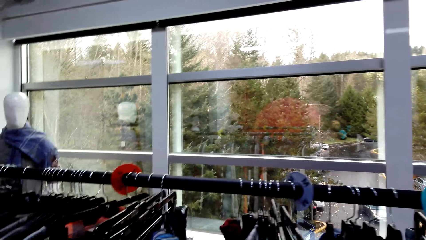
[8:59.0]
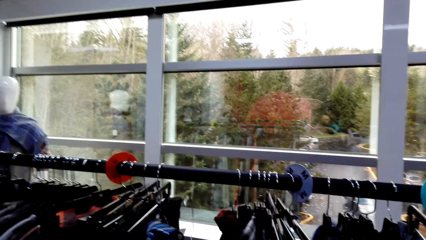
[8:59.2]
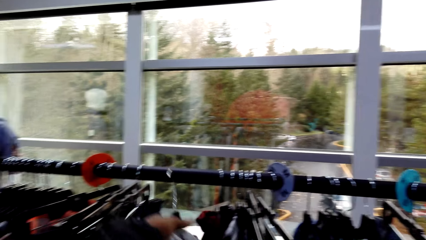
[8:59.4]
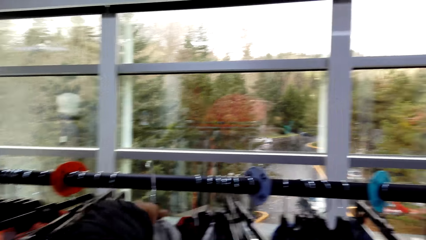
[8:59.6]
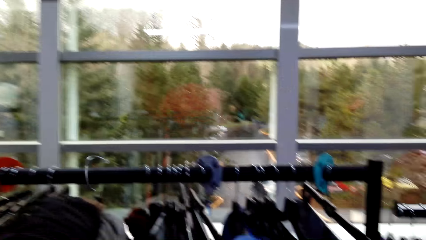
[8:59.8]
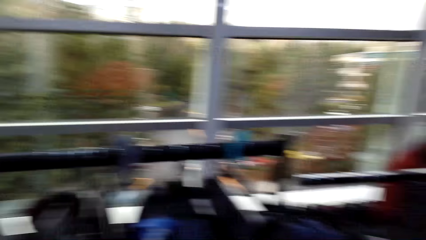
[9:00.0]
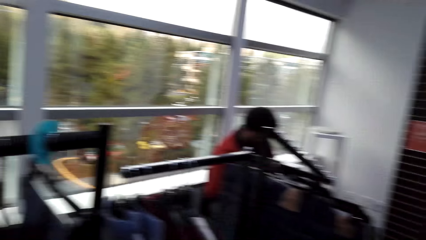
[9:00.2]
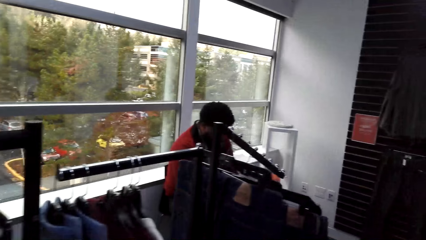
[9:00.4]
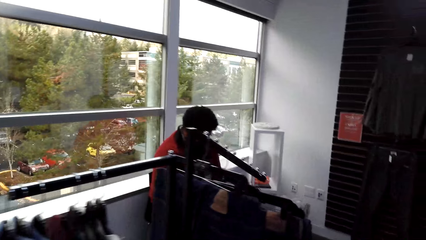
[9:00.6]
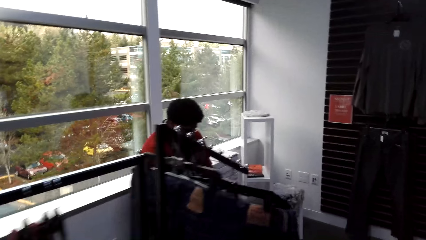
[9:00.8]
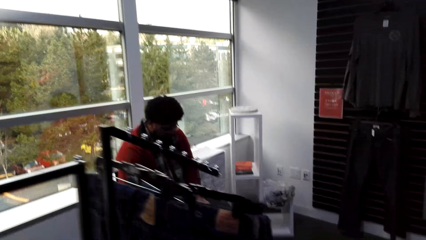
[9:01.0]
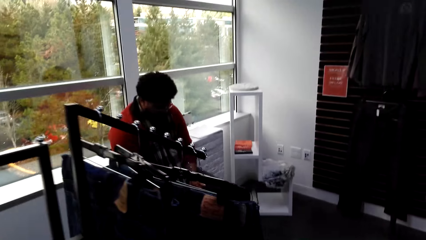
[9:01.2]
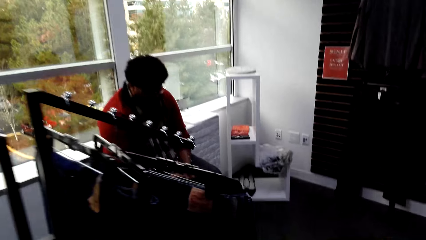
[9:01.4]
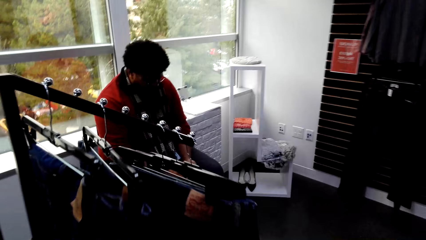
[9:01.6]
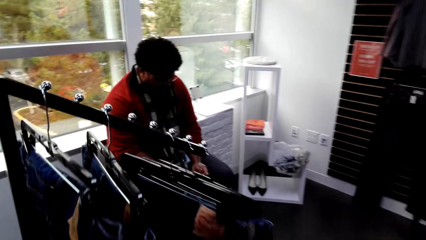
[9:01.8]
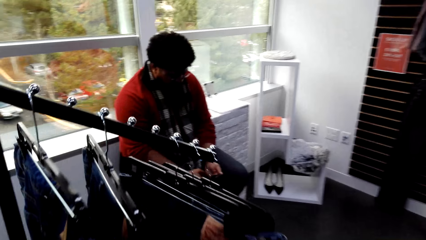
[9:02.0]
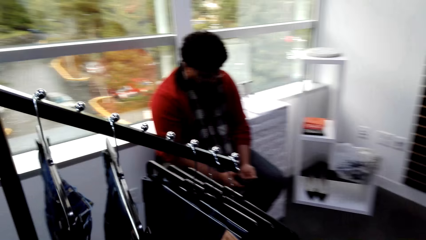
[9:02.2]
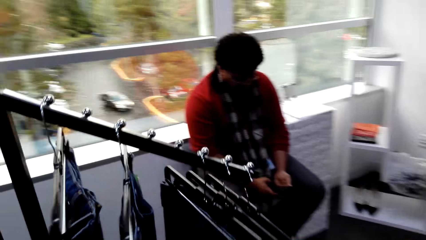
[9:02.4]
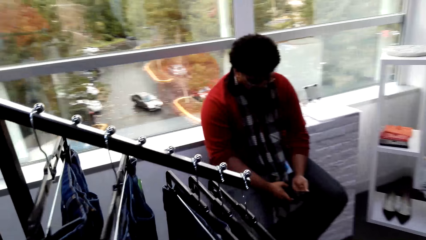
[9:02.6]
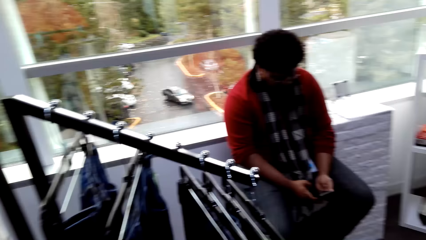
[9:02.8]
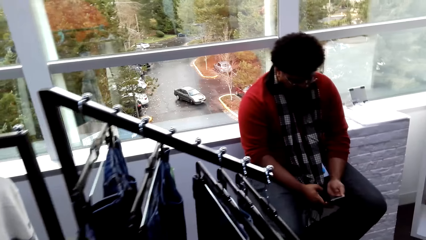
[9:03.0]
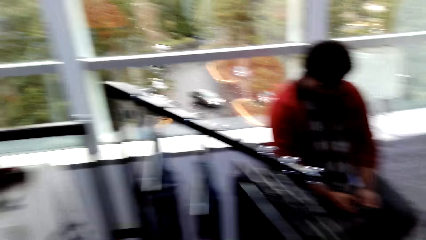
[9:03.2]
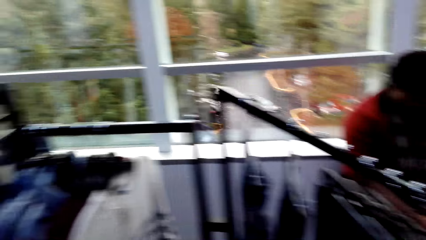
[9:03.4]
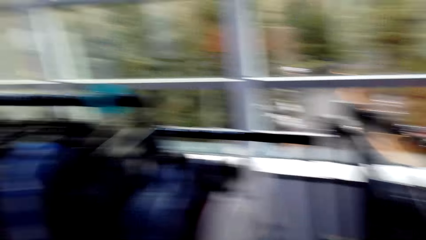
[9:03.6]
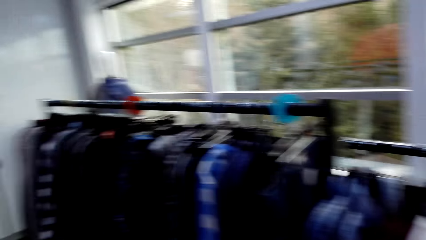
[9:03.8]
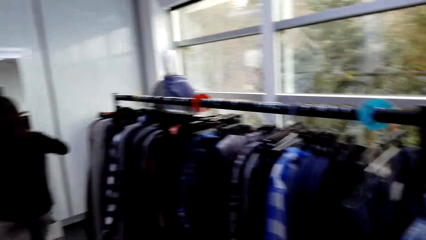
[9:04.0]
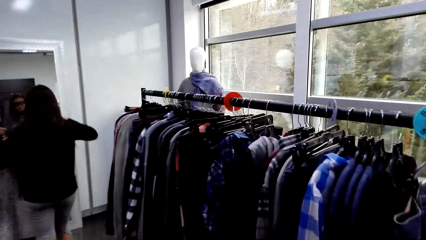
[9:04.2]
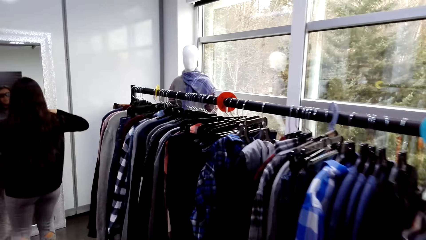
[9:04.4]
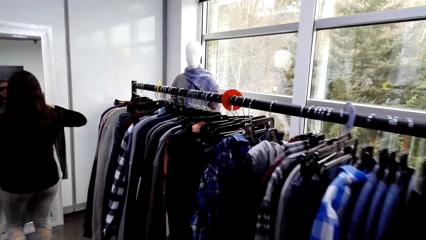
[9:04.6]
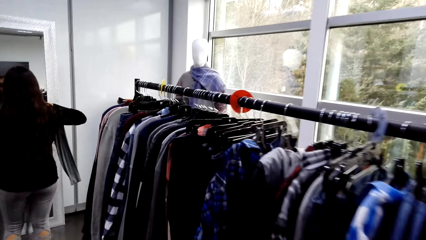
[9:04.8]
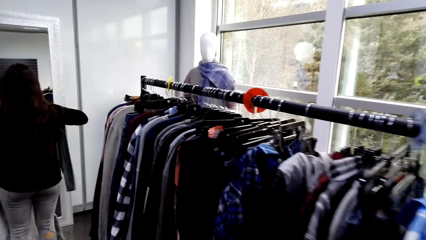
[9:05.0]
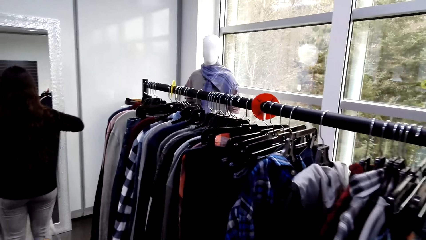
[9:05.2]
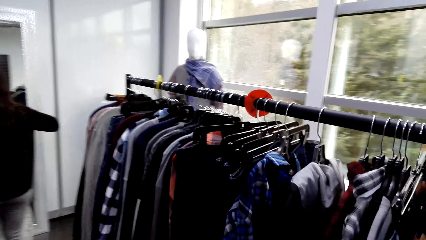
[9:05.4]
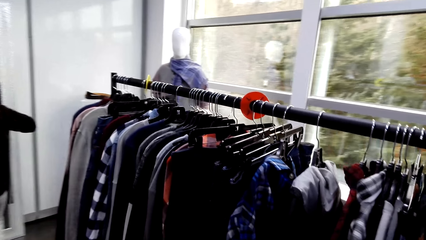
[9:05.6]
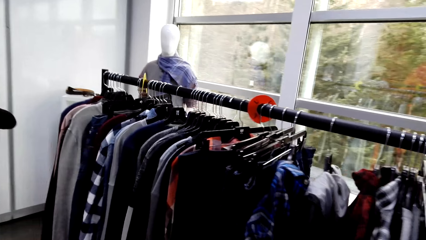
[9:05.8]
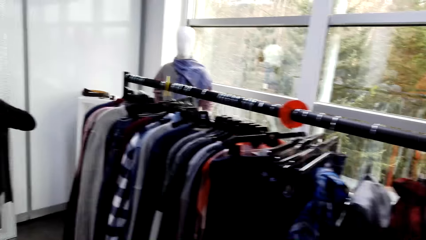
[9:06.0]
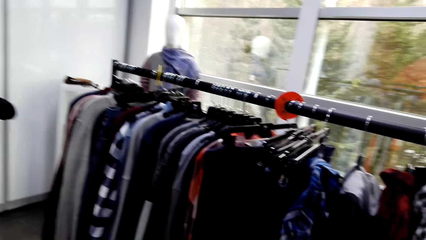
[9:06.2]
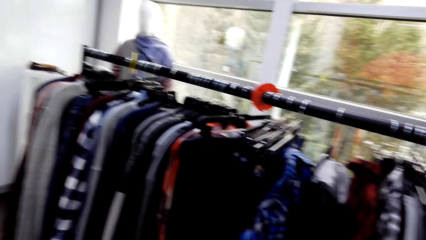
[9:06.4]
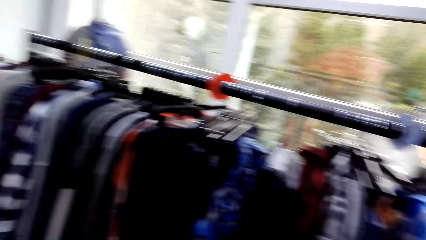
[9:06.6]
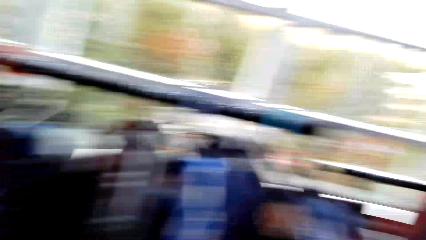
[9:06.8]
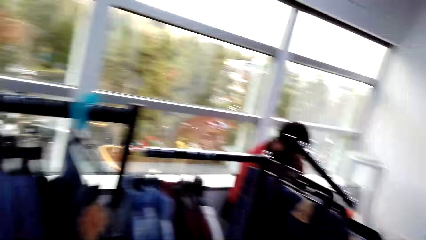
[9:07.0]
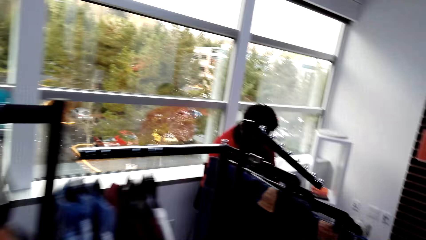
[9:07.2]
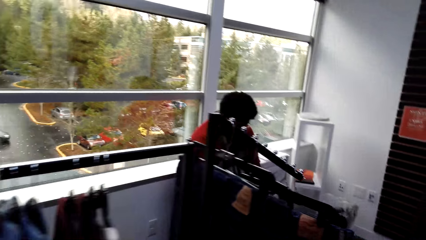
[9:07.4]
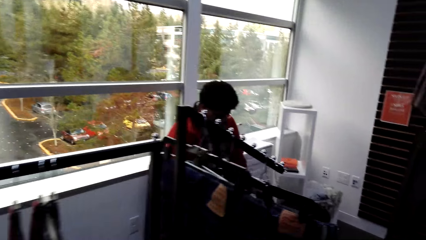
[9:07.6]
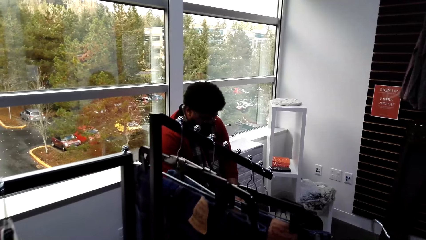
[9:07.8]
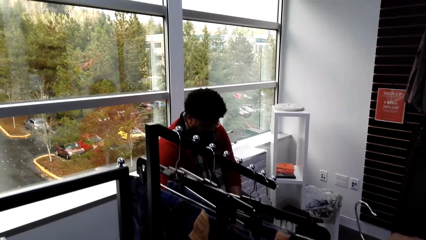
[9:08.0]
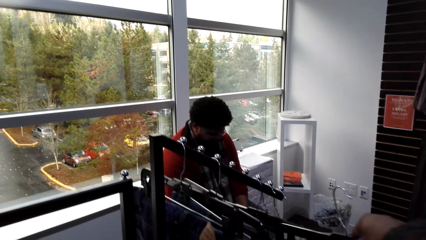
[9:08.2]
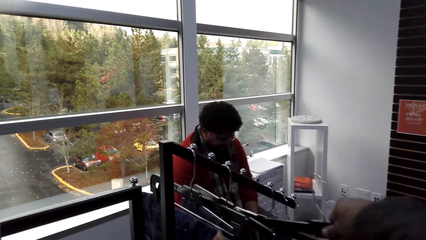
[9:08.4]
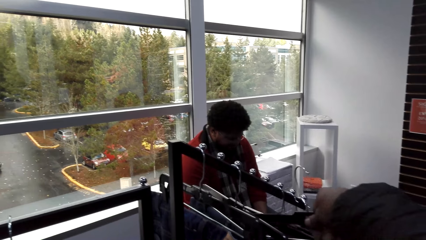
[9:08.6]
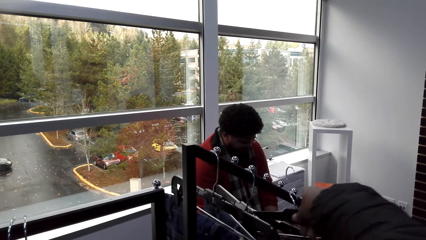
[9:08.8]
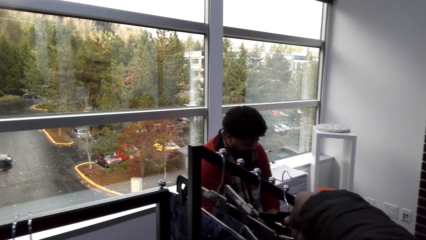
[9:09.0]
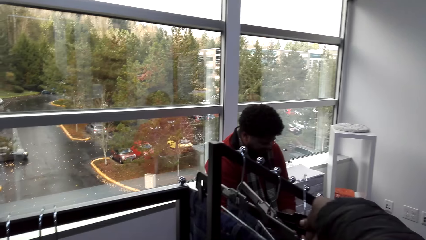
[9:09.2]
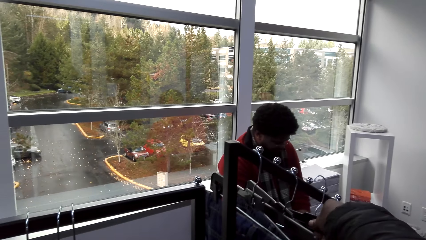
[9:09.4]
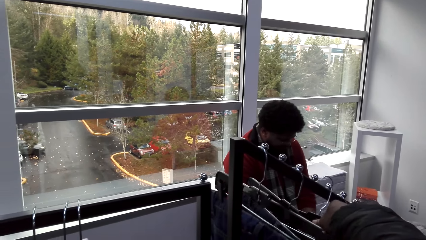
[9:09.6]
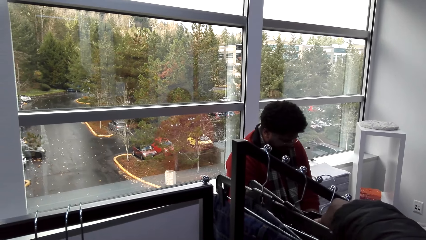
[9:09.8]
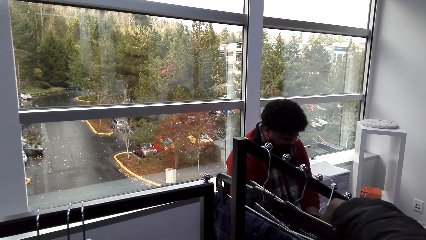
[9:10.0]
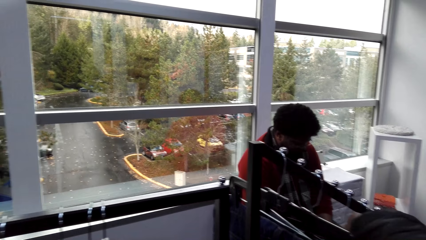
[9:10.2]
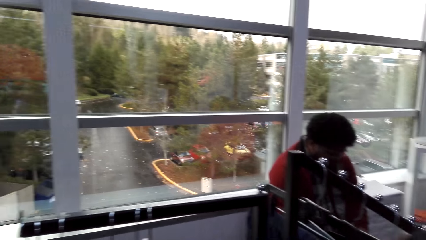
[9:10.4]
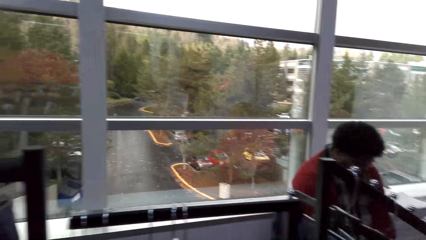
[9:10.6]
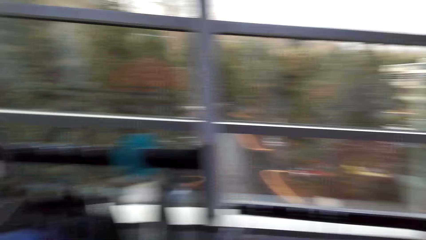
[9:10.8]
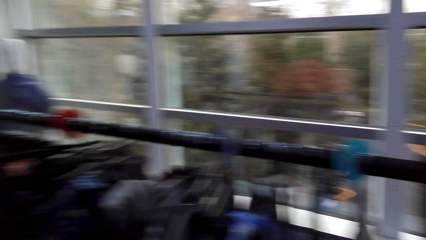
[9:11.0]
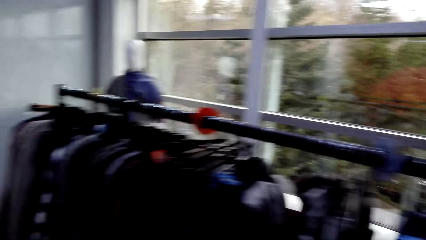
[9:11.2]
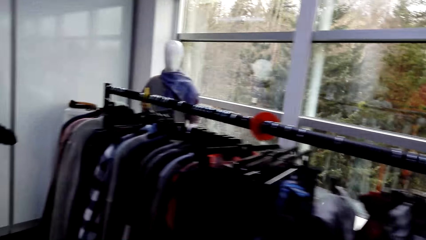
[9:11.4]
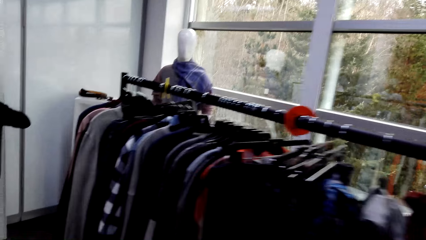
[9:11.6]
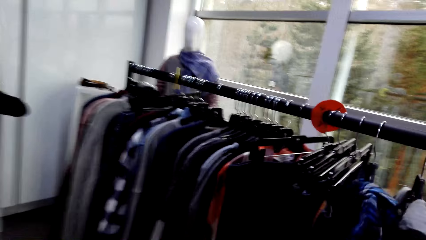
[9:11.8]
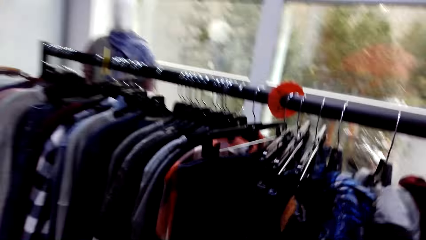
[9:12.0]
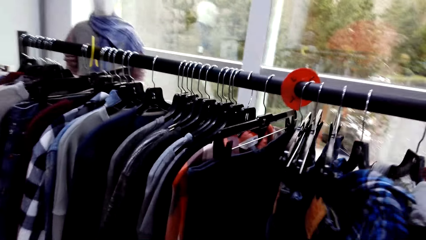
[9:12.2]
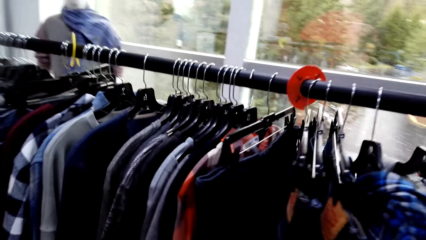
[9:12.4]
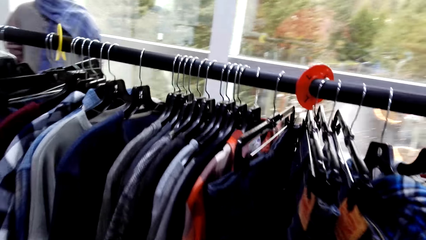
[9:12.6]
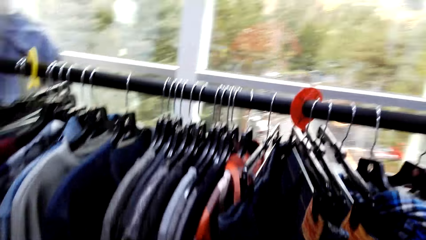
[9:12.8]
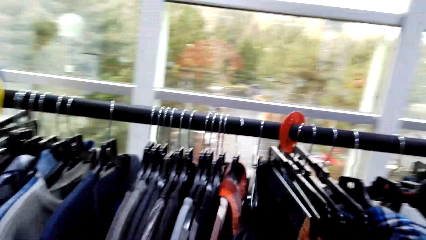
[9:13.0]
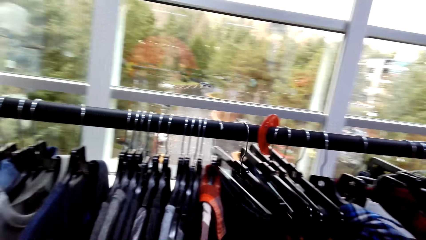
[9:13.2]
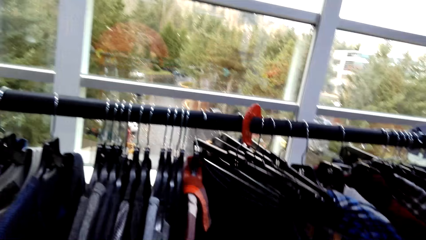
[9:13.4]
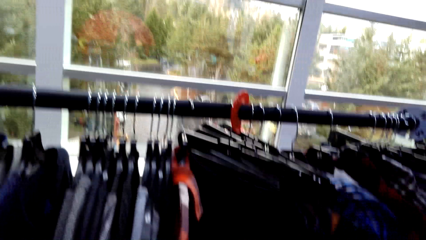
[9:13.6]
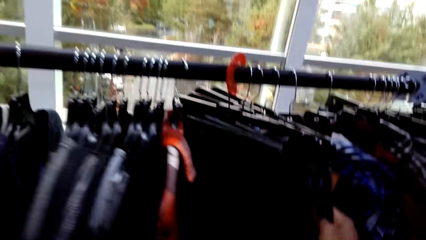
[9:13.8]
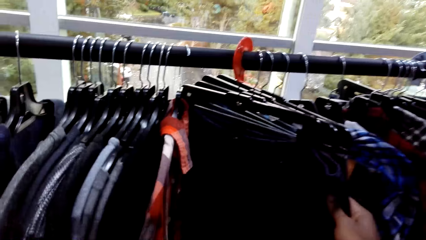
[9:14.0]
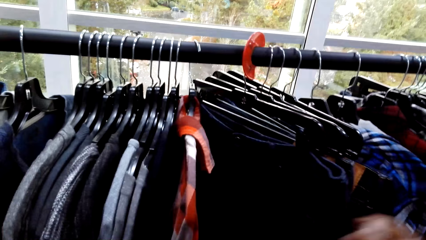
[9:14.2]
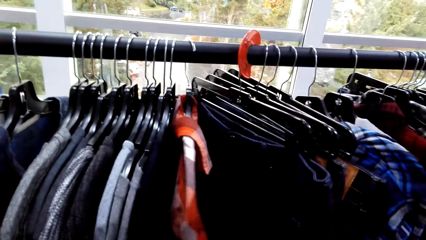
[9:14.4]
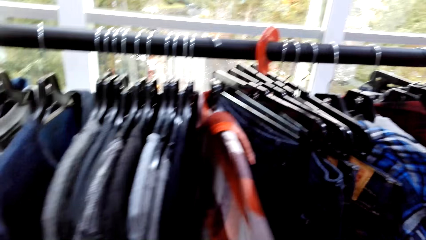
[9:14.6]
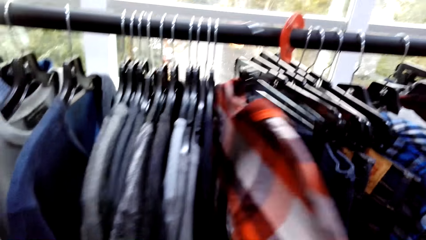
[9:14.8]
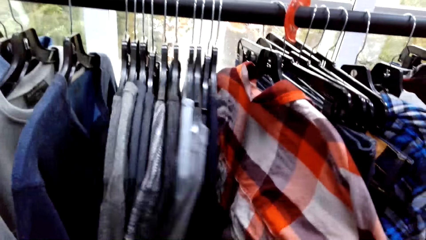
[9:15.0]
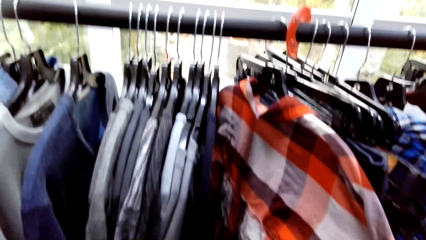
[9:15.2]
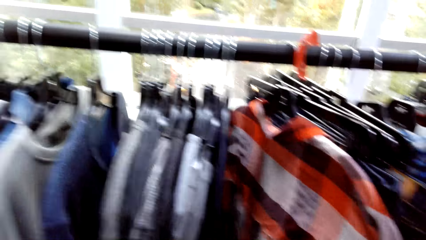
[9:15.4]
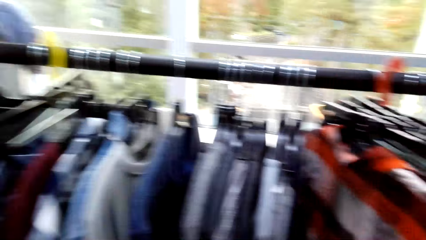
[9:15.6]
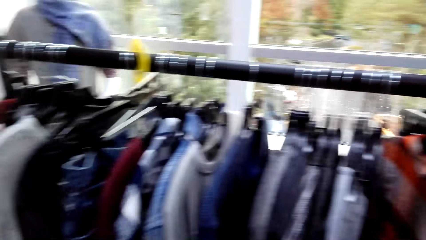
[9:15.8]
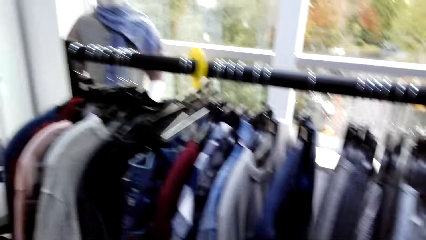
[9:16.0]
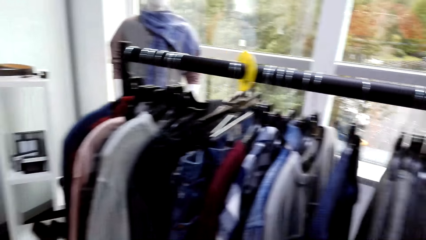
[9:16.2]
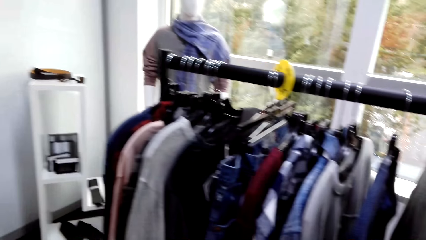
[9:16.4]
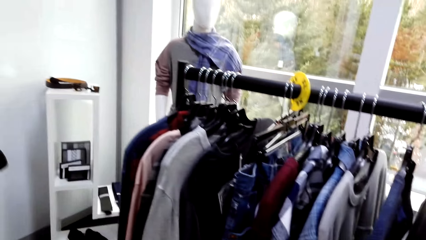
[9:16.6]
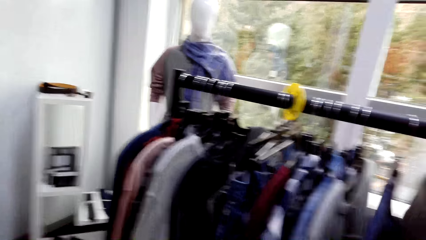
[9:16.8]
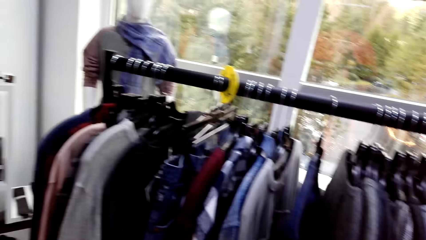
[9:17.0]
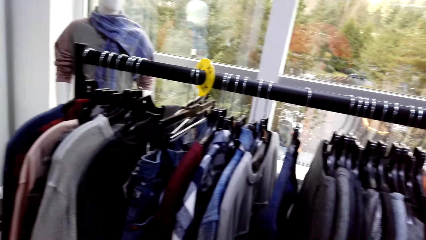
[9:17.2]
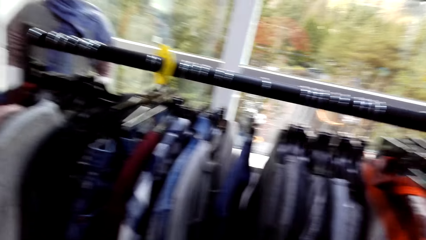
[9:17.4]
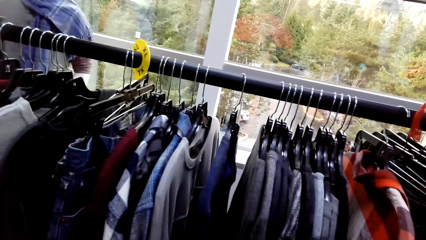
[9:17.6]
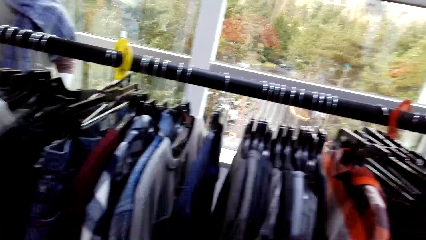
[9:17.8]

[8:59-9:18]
The camera wearer looks around. They look at the rest of the clothes on the wire line. They hang the jeans on the hanger stand. They touch the outfits on the hanger stand.
